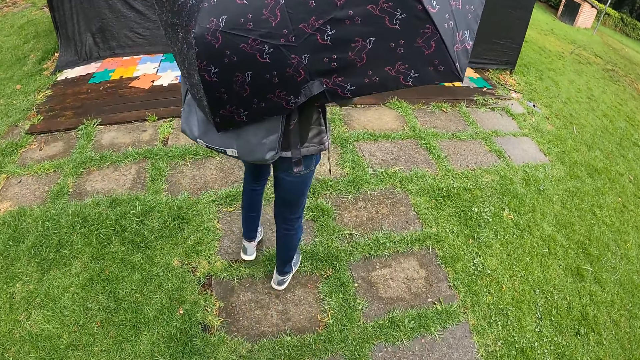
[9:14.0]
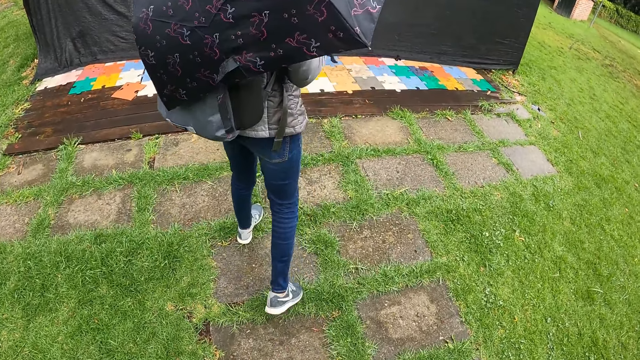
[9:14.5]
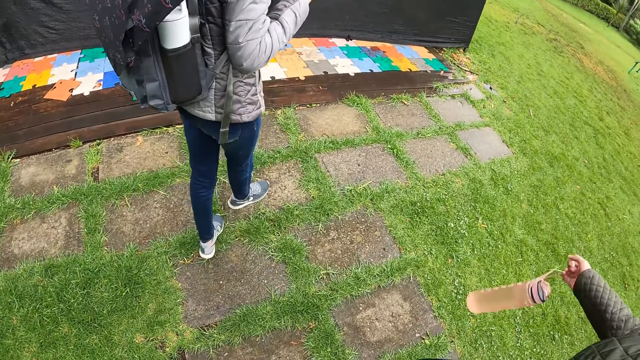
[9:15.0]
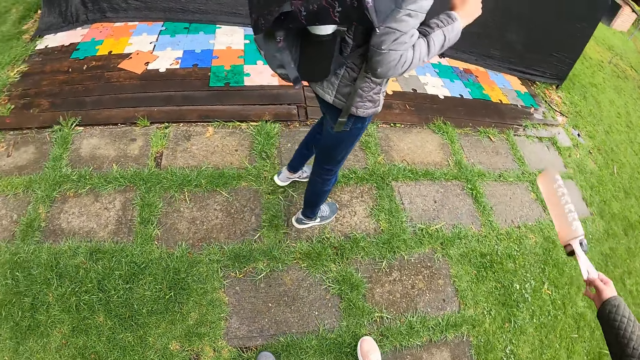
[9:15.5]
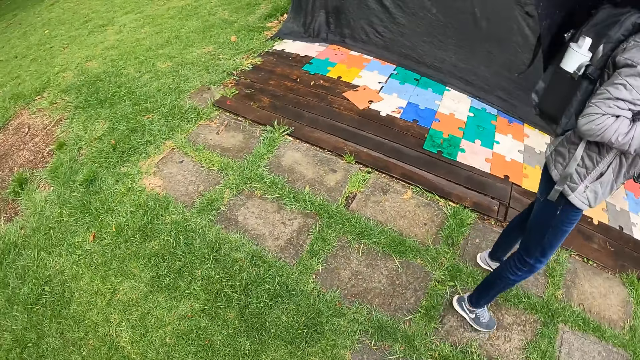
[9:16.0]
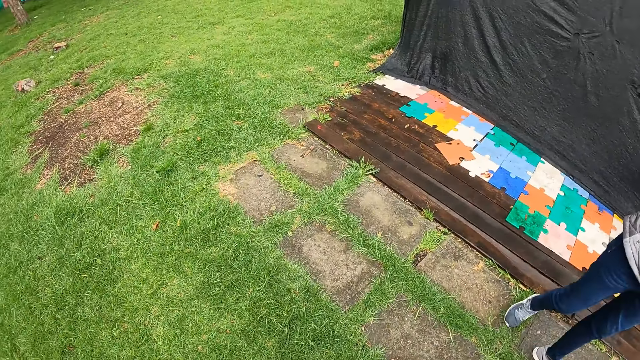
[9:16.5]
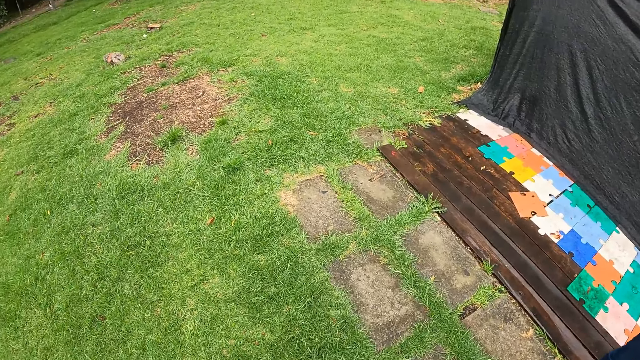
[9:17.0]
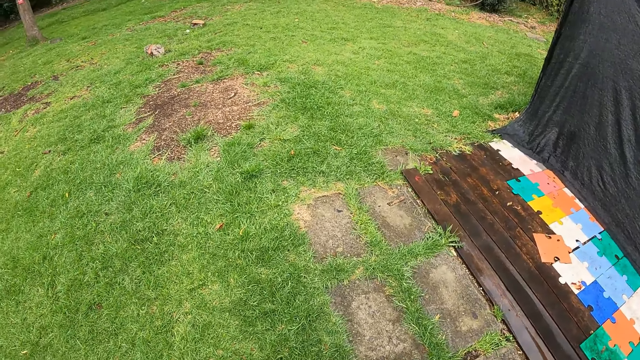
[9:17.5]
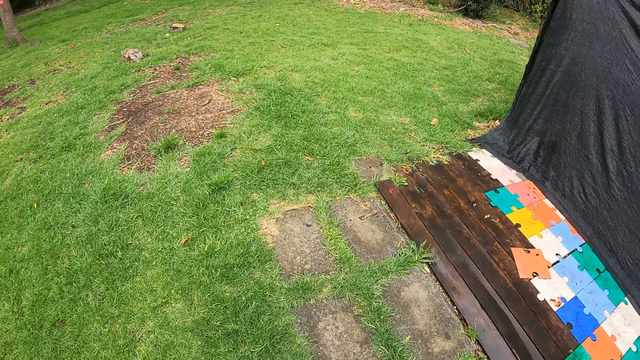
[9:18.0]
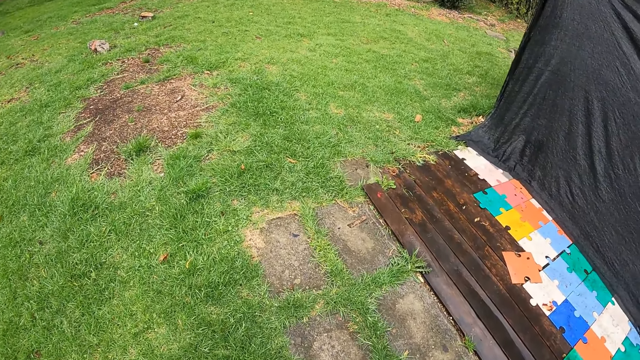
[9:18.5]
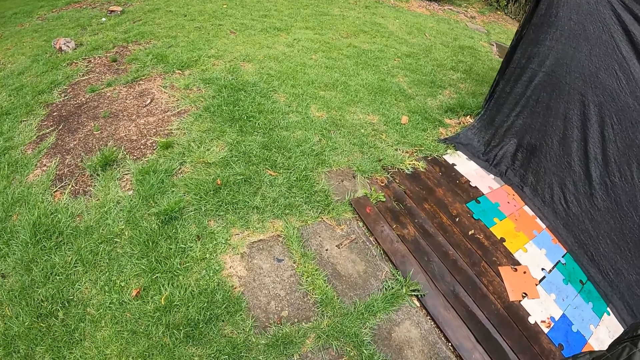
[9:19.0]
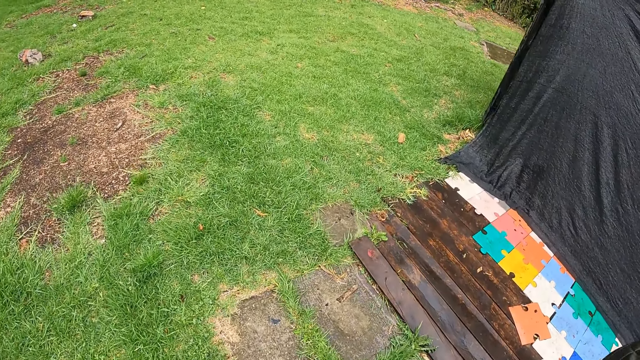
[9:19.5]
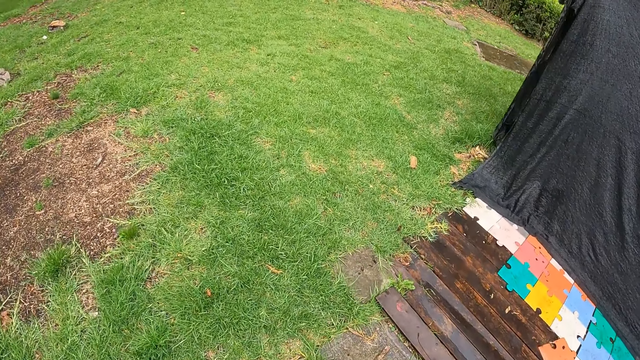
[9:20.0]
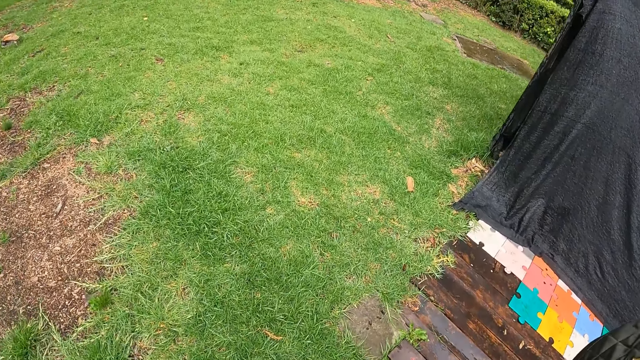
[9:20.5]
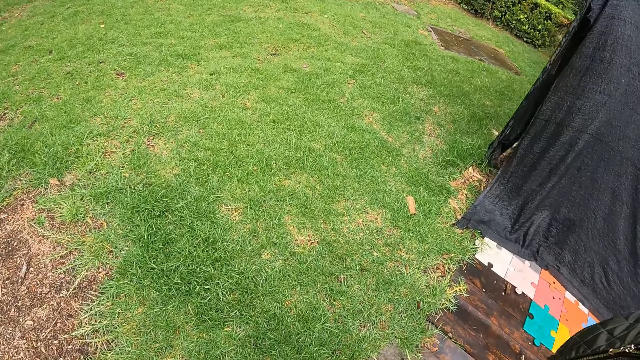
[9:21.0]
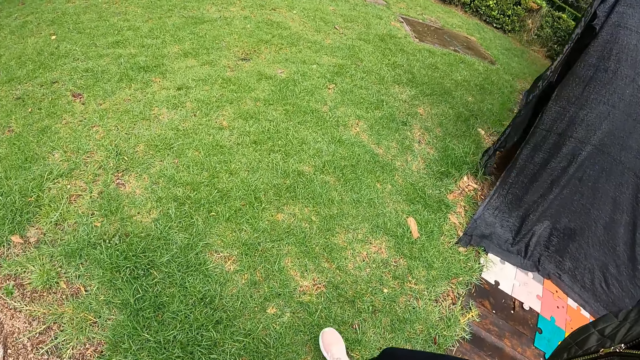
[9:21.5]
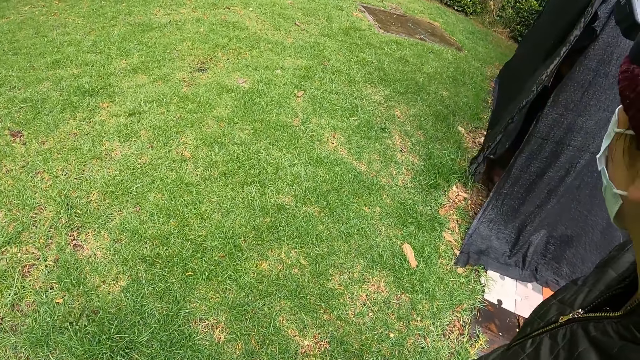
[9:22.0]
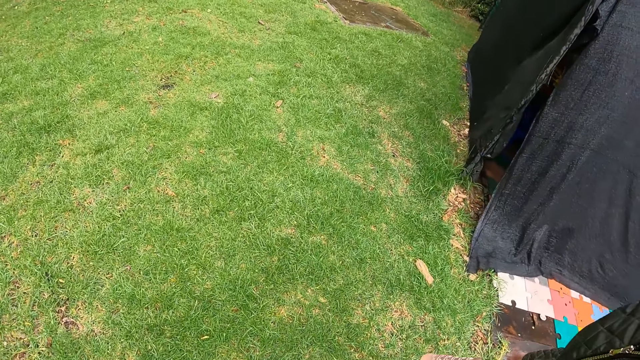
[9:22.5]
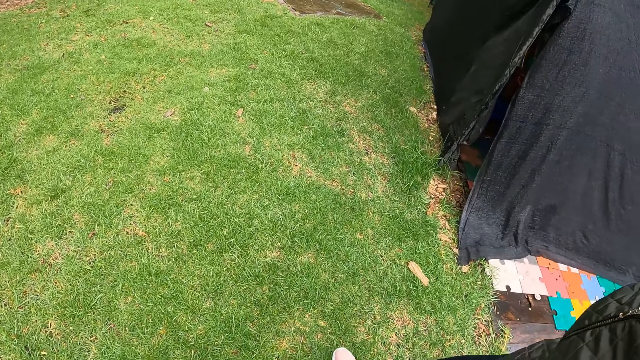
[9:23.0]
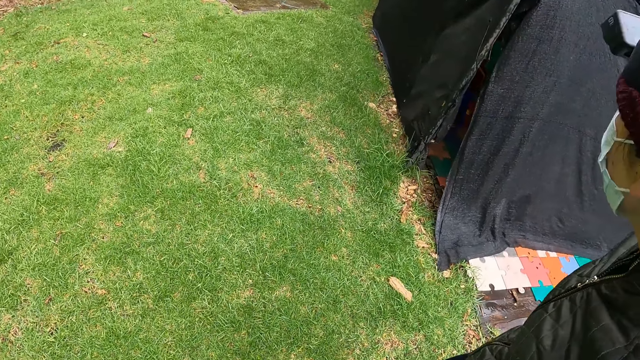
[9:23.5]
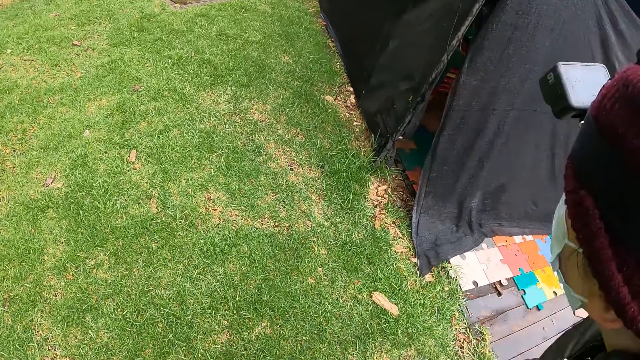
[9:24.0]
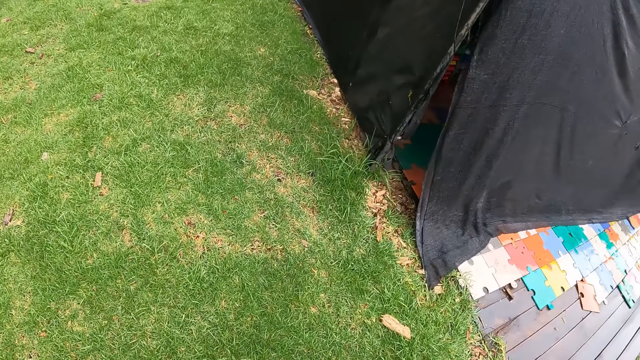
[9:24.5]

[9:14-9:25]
The camera wearer checks a tent with the woman. They look around the field. They walk around the field.

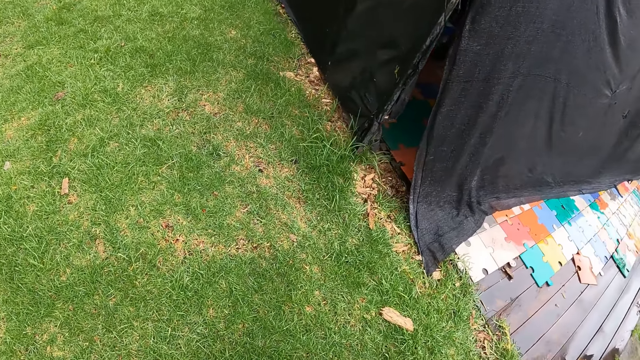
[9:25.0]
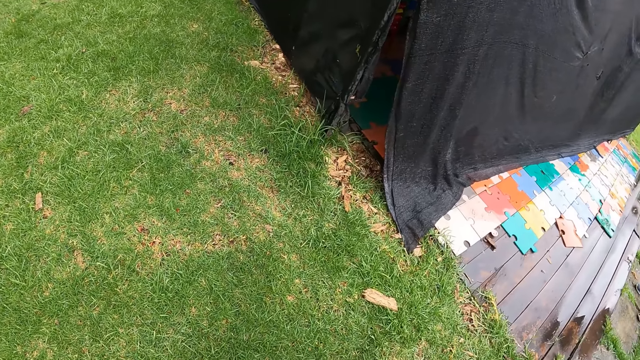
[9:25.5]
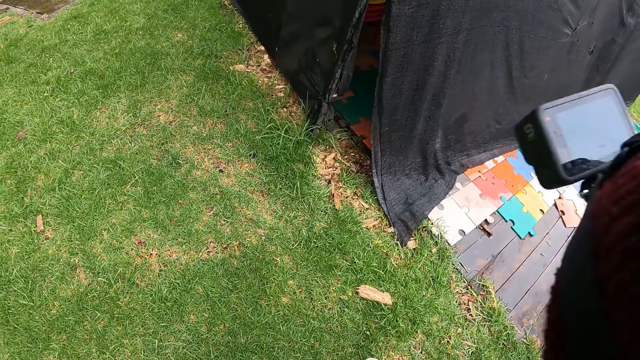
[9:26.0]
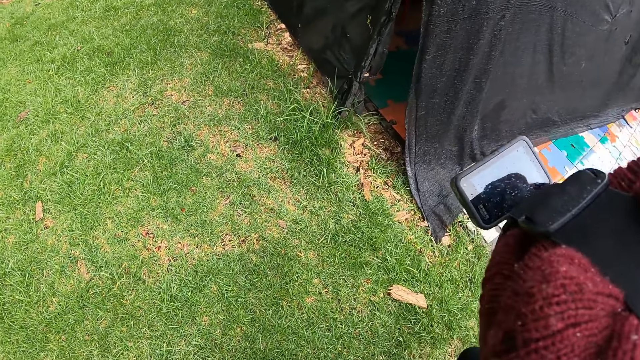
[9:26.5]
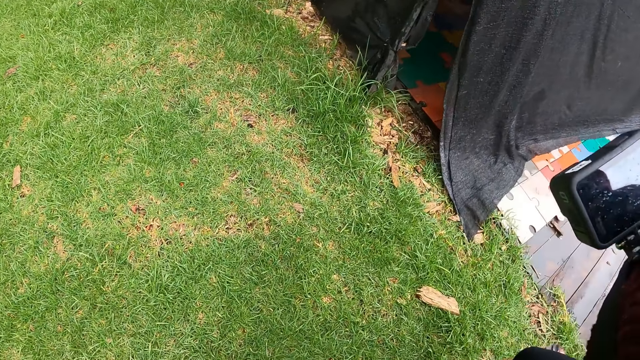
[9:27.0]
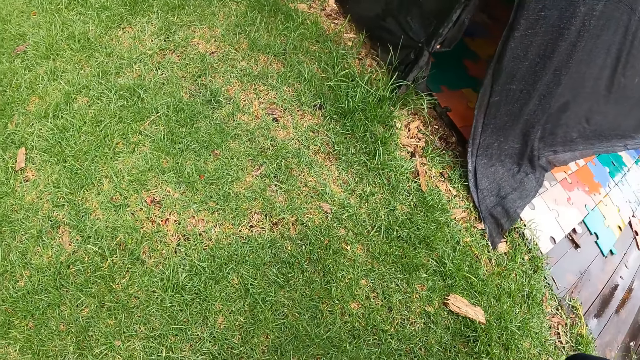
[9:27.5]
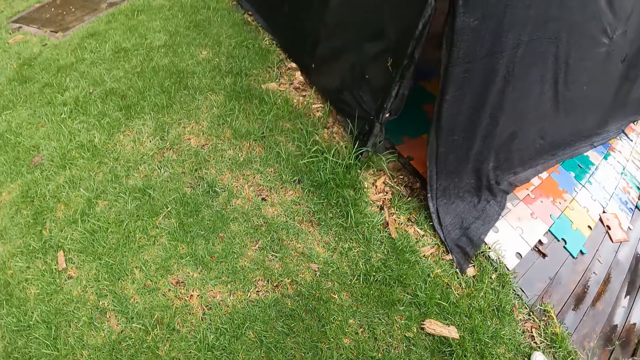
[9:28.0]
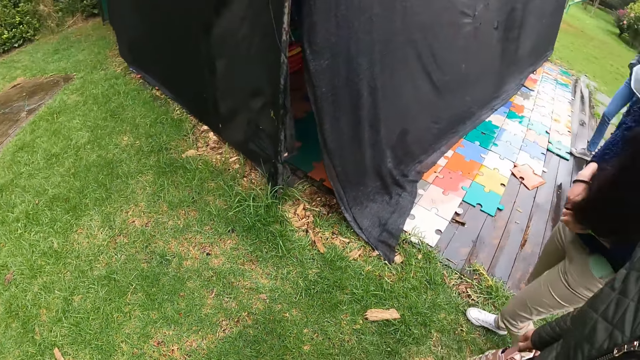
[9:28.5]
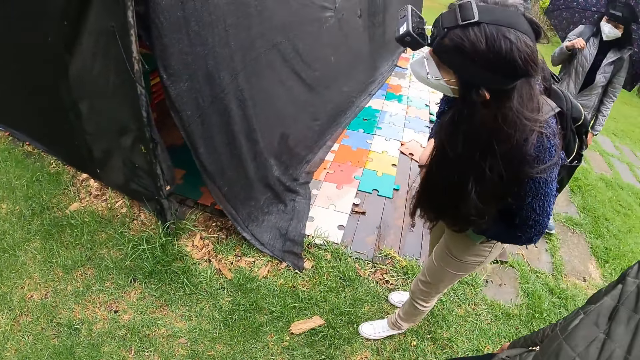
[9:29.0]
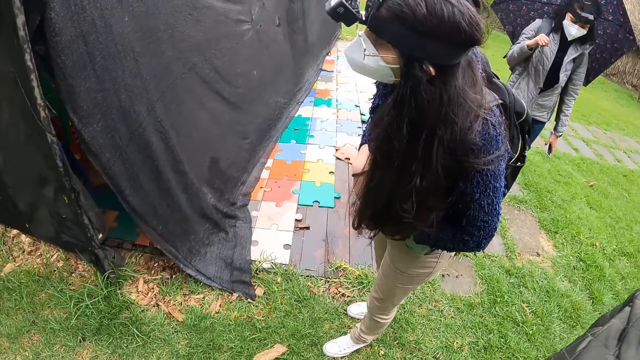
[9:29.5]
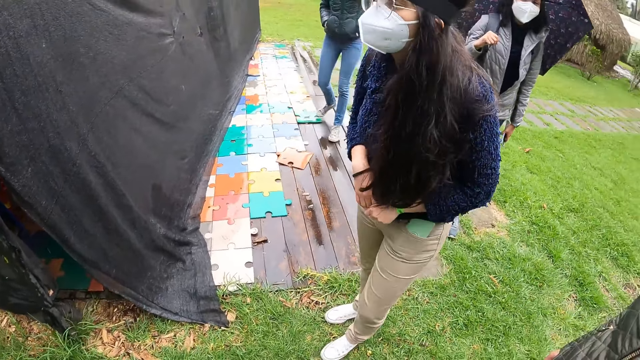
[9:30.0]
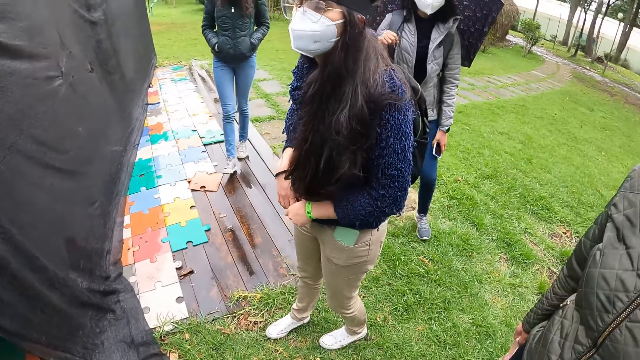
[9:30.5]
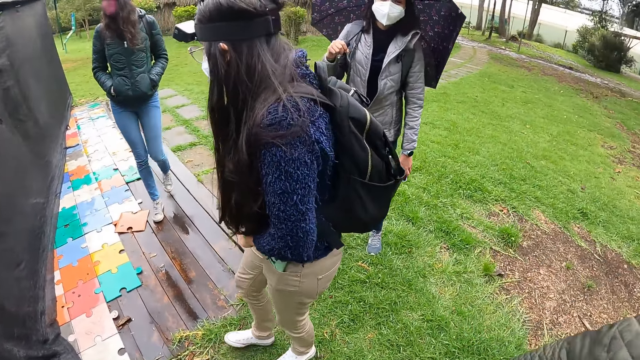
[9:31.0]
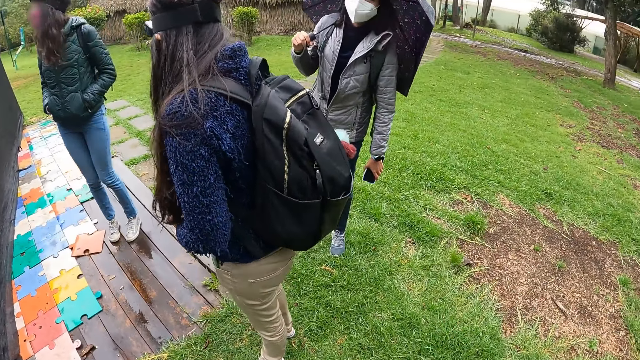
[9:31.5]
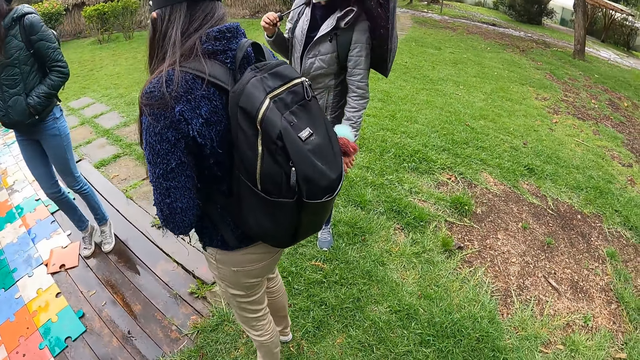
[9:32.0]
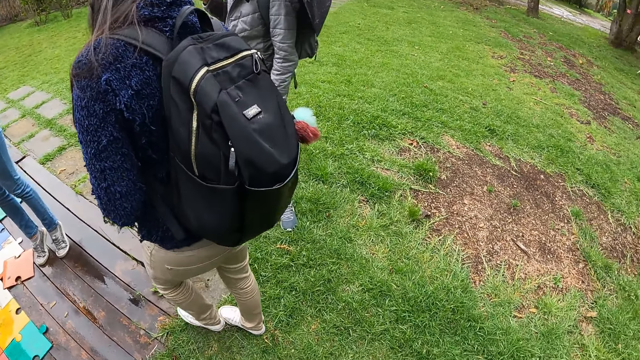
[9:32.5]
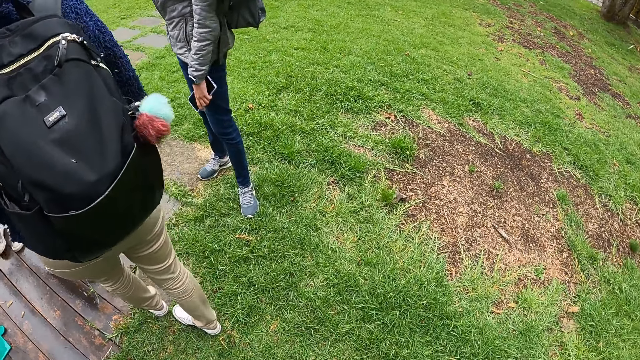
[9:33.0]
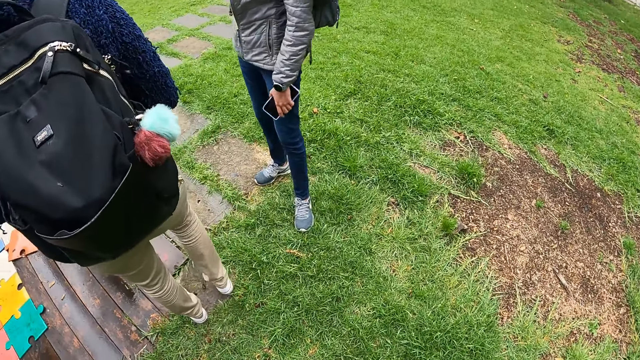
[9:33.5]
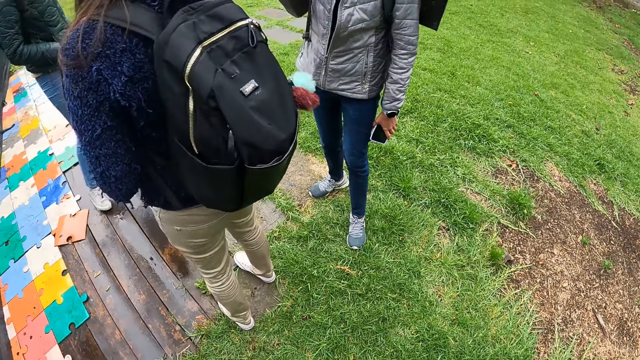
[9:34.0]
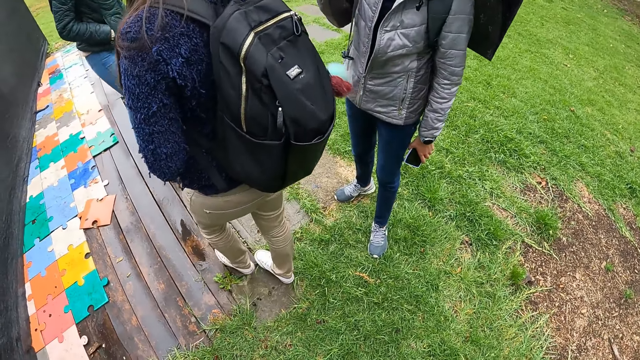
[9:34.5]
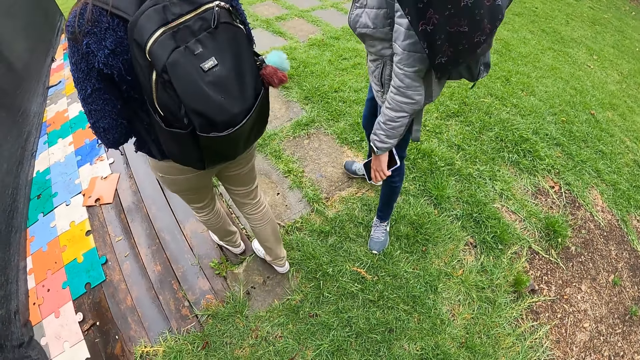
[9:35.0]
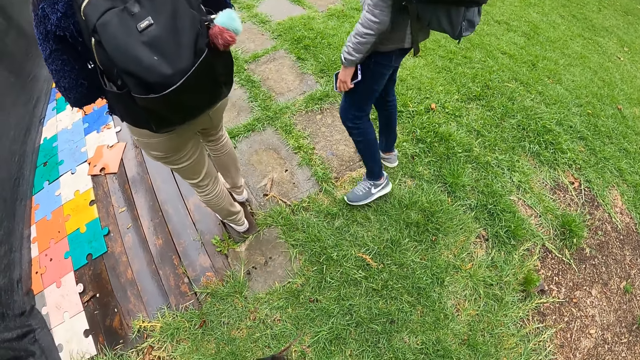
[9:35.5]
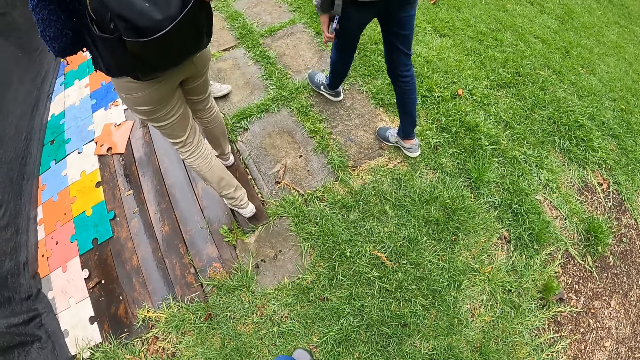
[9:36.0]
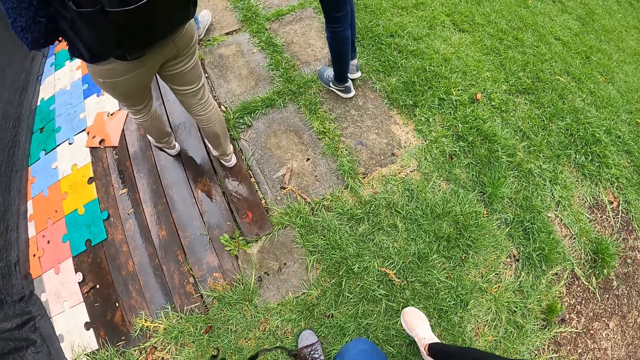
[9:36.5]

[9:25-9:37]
The camera wearer stares at the tent. A woman checks the tent. Another woman checks the tent.
